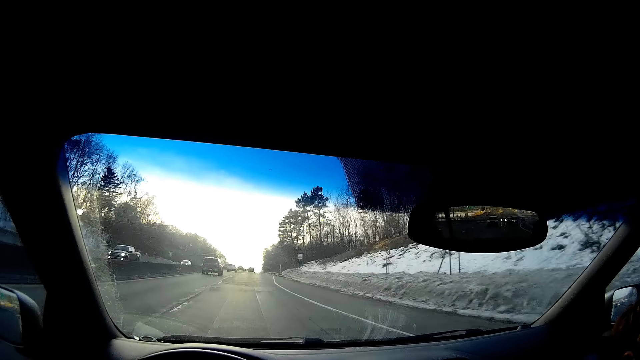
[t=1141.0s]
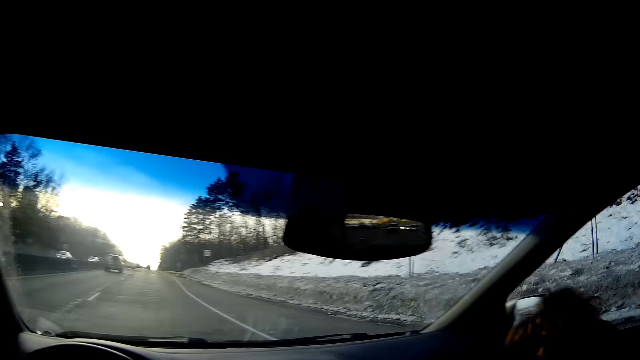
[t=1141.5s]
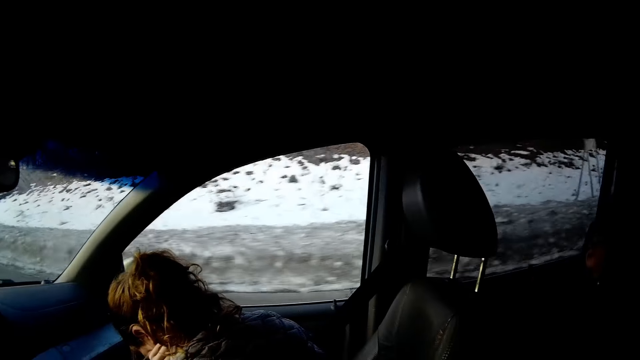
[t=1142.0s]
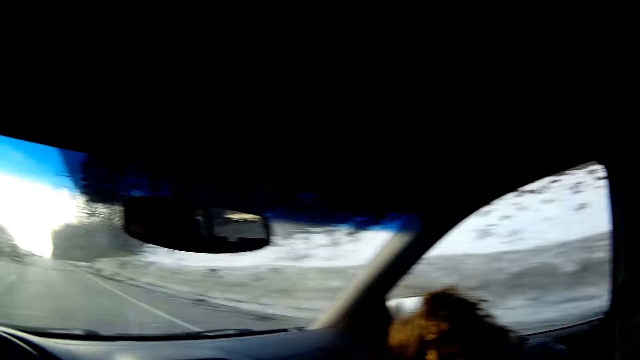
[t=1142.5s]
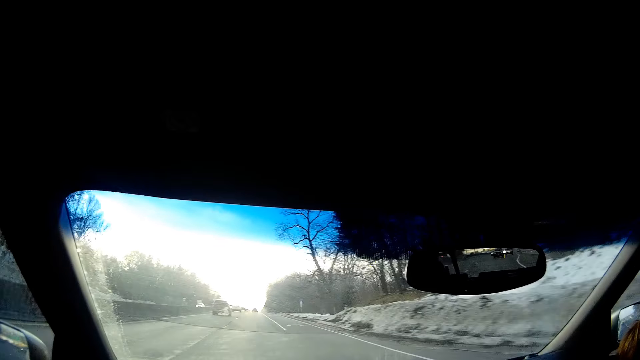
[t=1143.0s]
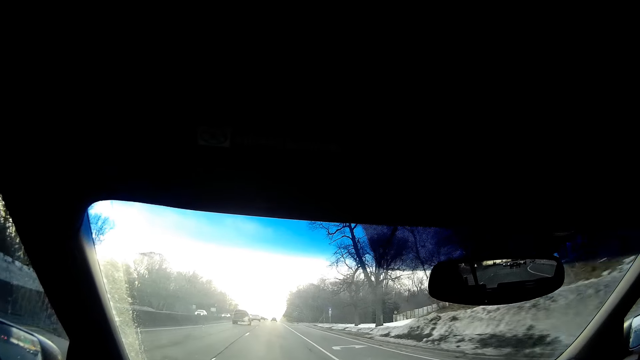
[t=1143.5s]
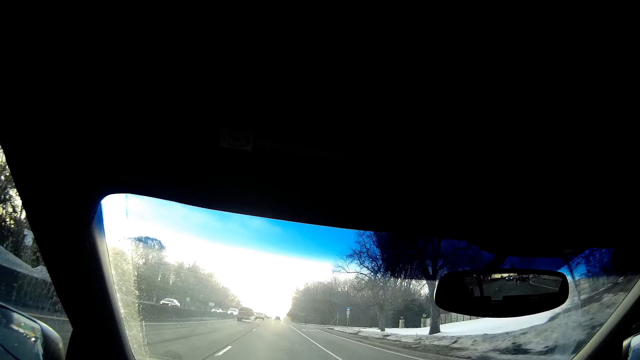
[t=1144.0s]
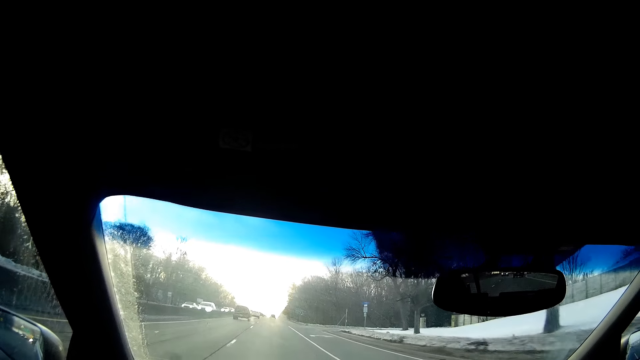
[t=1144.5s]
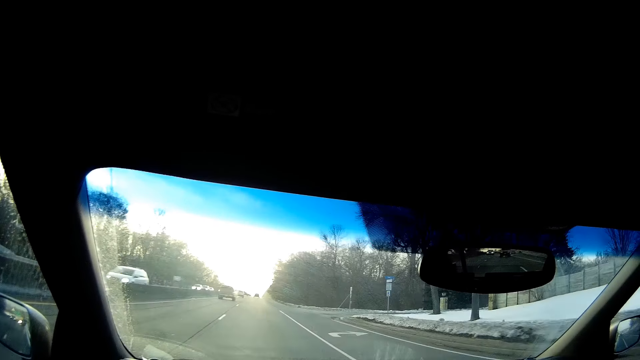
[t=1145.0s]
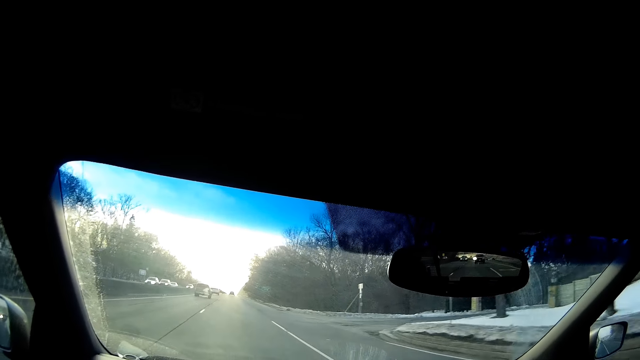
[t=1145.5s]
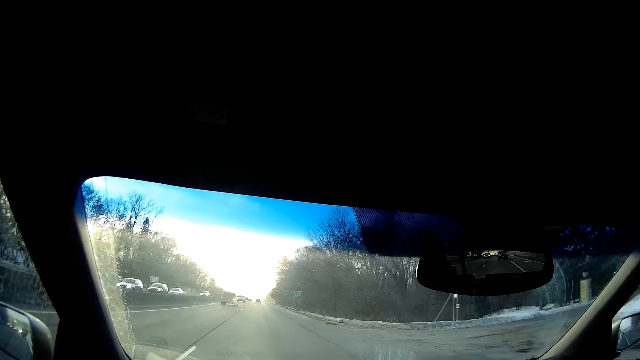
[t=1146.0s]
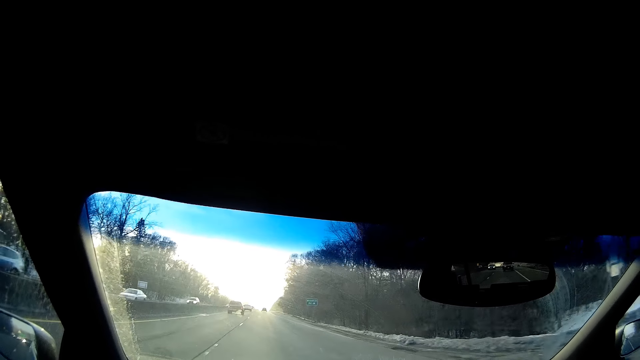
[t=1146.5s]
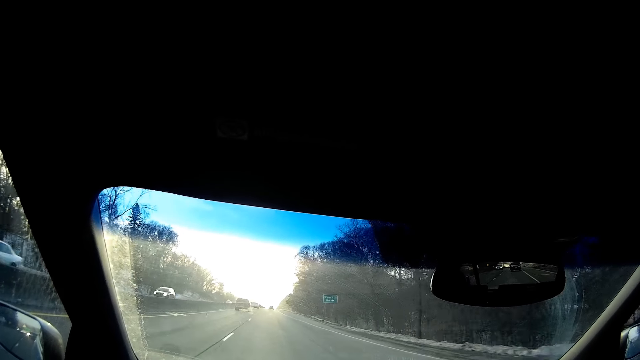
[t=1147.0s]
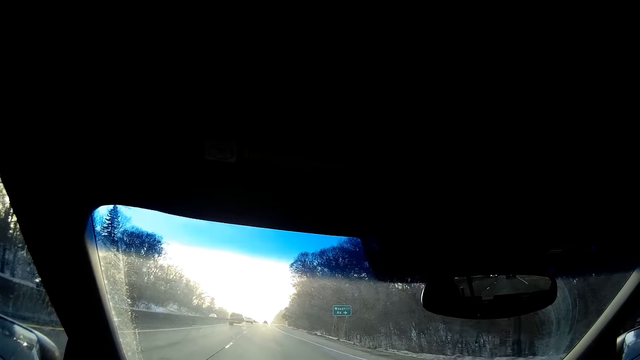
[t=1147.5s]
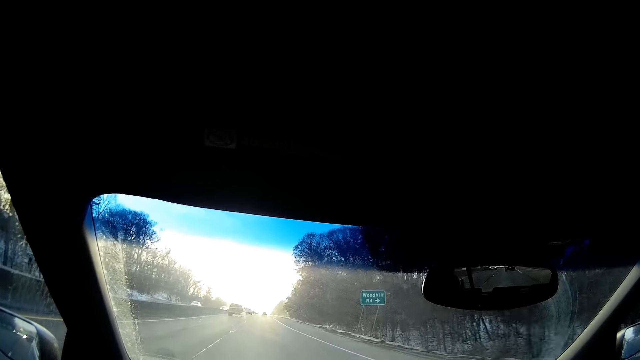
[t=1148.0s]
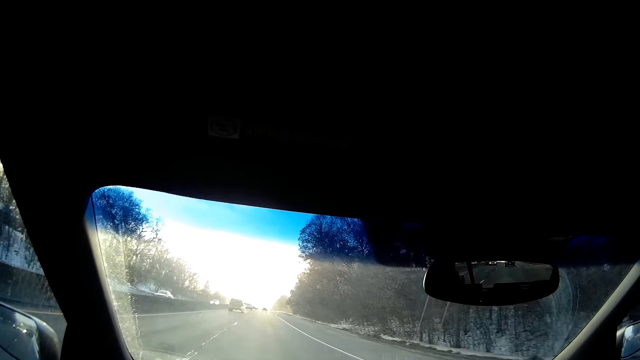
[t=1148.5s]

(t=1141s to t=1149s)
The camera wearer looks at the right side of the road. They look at the front.

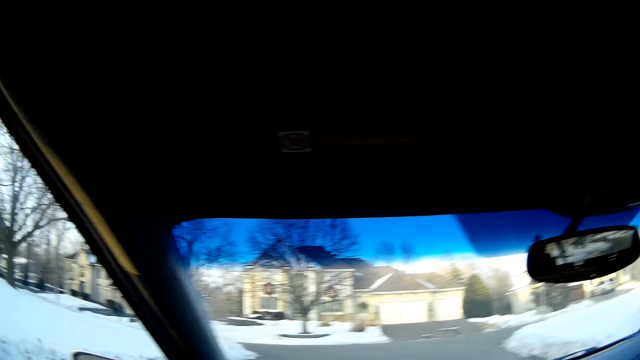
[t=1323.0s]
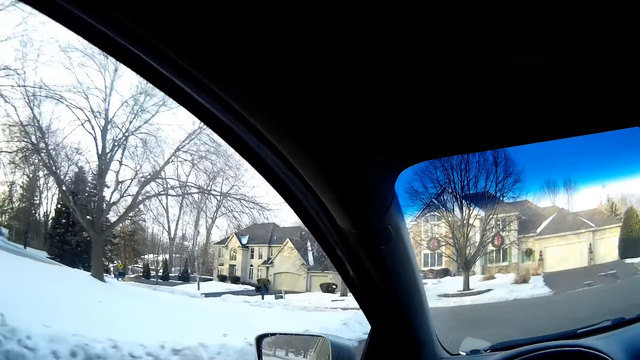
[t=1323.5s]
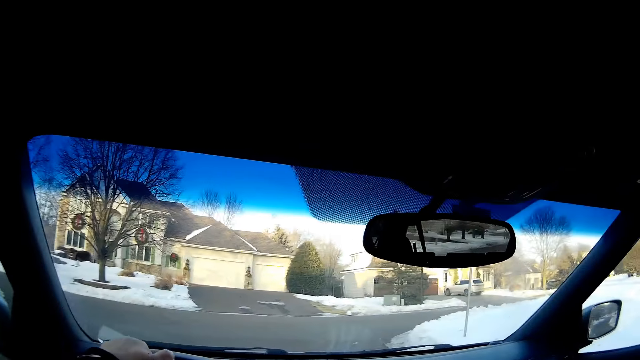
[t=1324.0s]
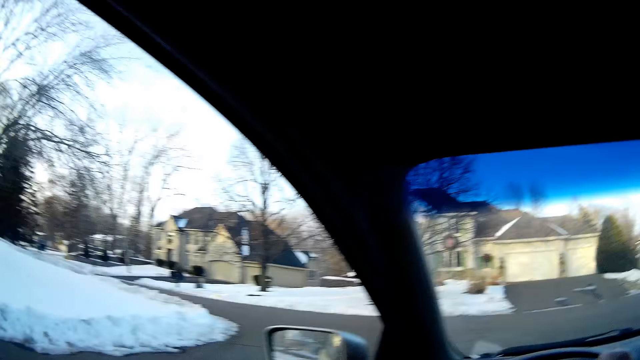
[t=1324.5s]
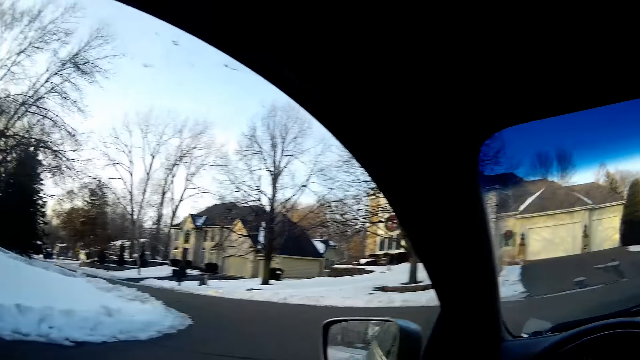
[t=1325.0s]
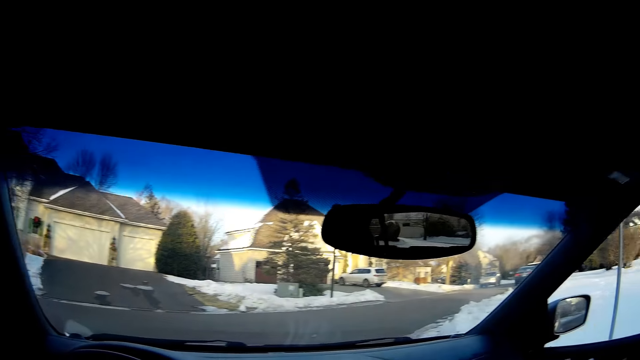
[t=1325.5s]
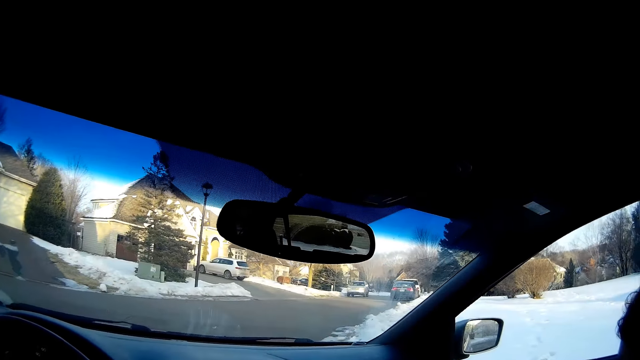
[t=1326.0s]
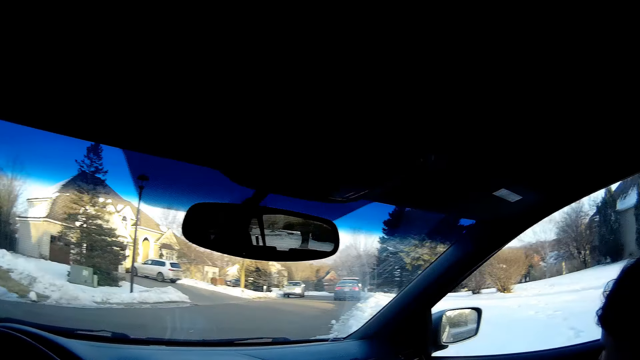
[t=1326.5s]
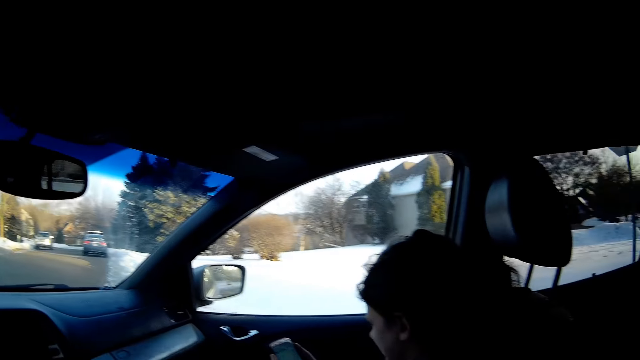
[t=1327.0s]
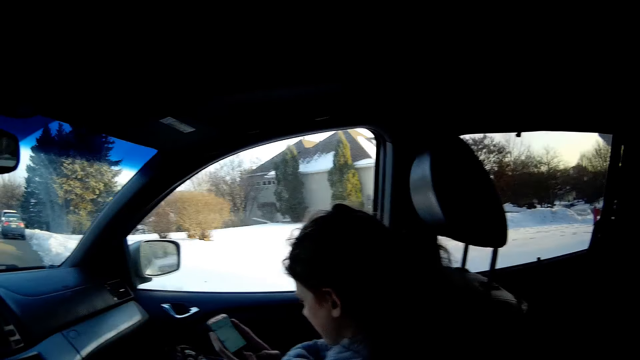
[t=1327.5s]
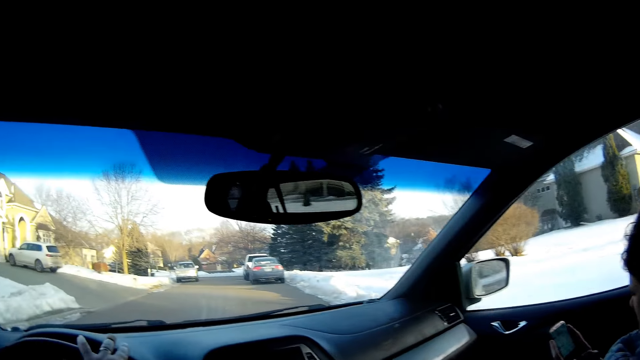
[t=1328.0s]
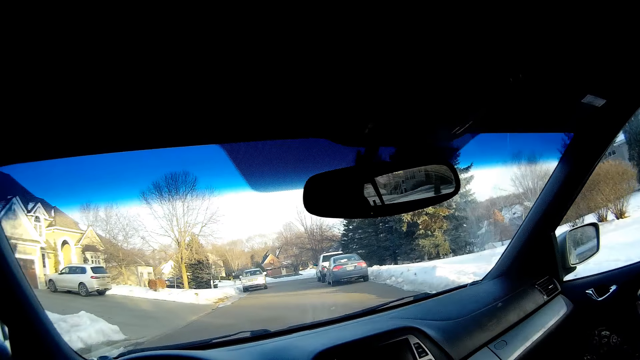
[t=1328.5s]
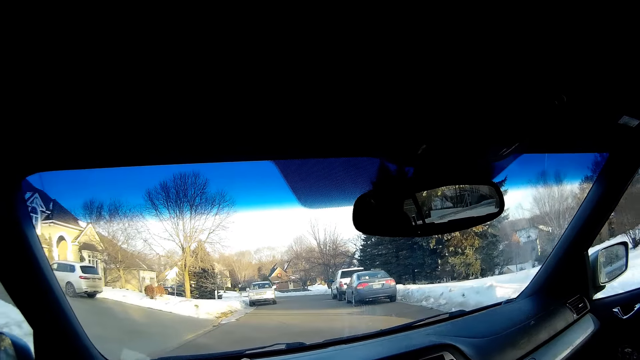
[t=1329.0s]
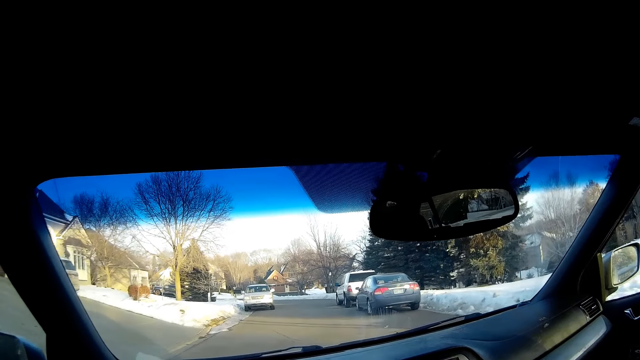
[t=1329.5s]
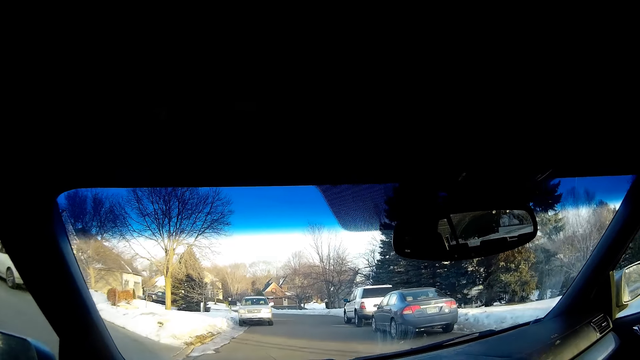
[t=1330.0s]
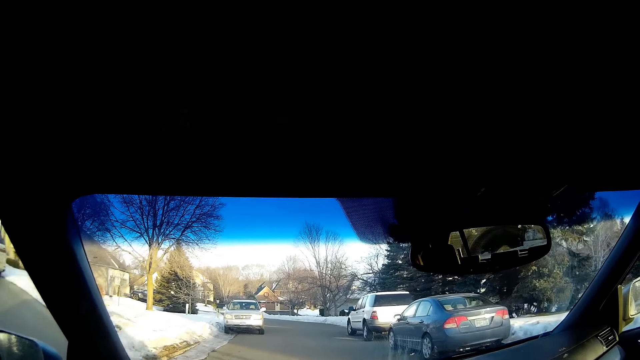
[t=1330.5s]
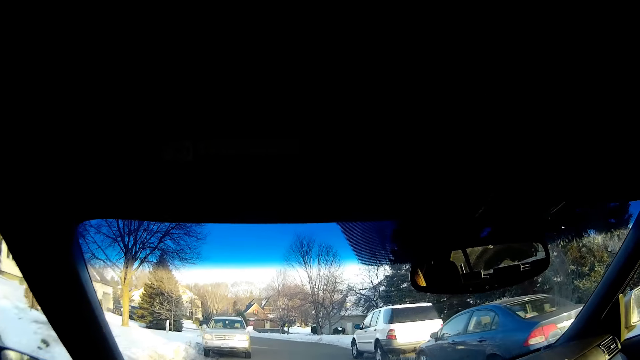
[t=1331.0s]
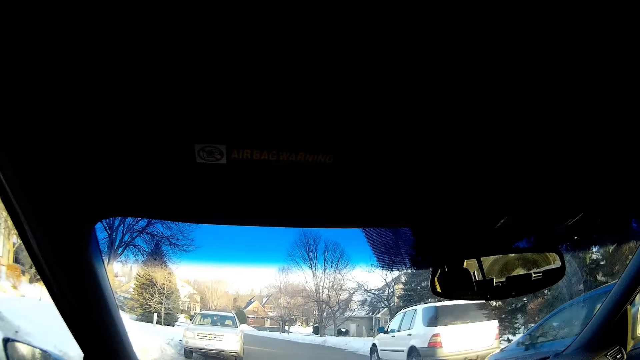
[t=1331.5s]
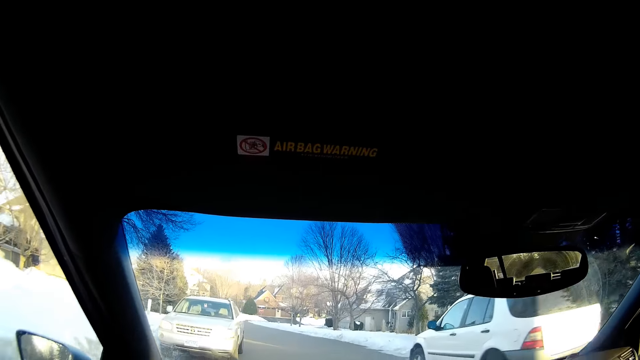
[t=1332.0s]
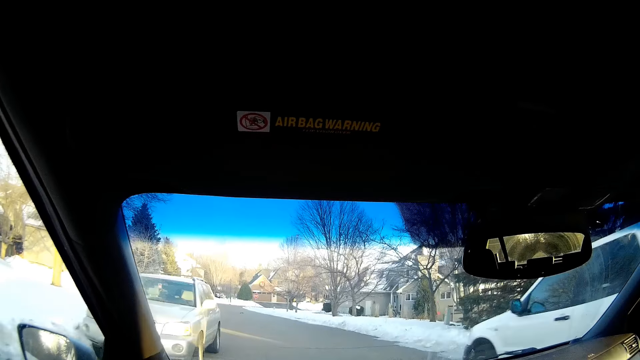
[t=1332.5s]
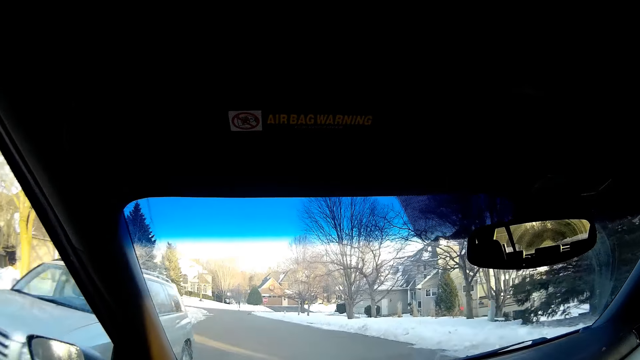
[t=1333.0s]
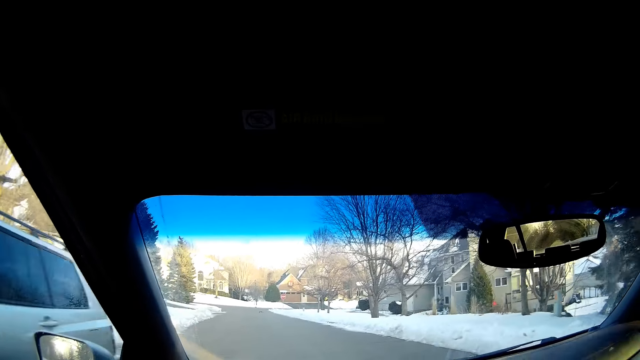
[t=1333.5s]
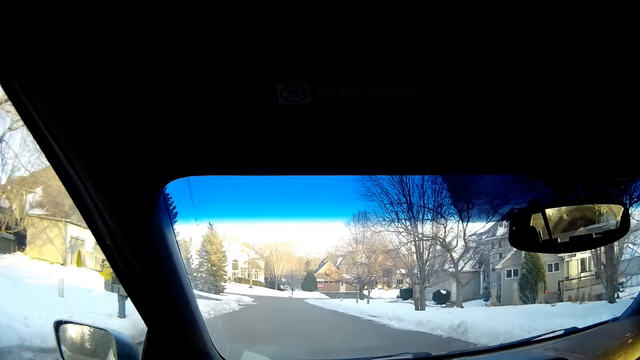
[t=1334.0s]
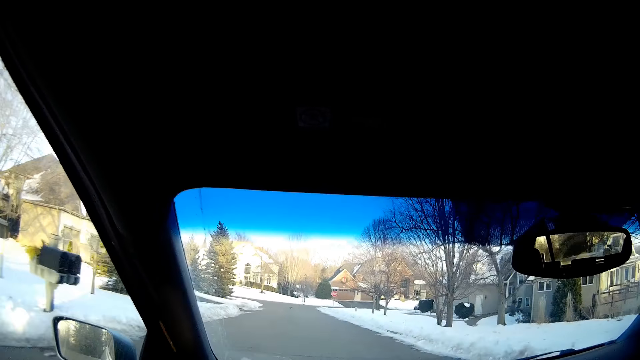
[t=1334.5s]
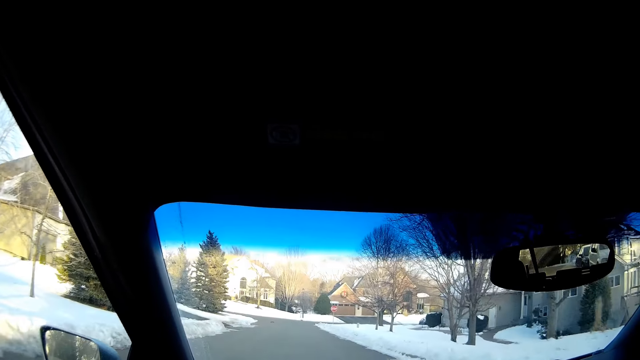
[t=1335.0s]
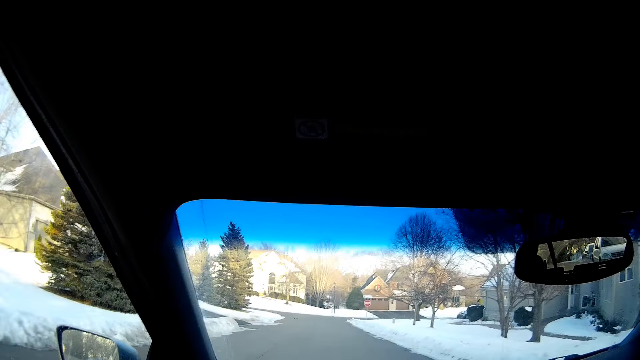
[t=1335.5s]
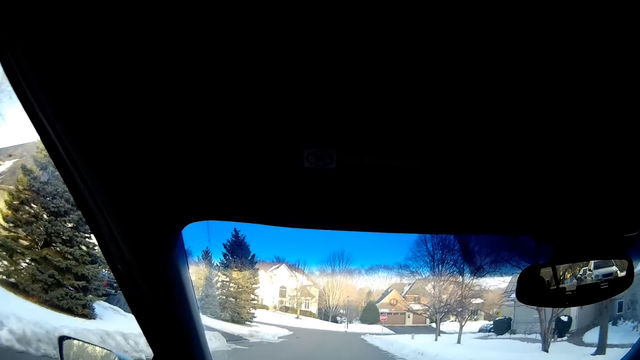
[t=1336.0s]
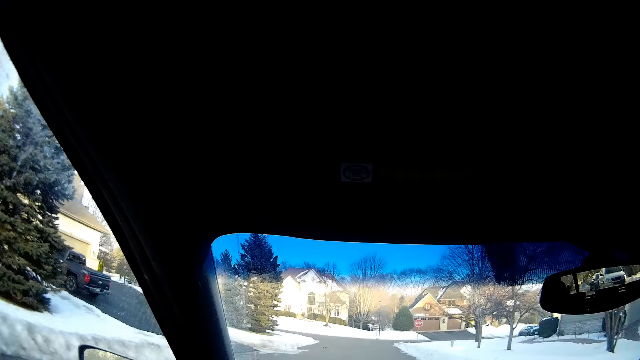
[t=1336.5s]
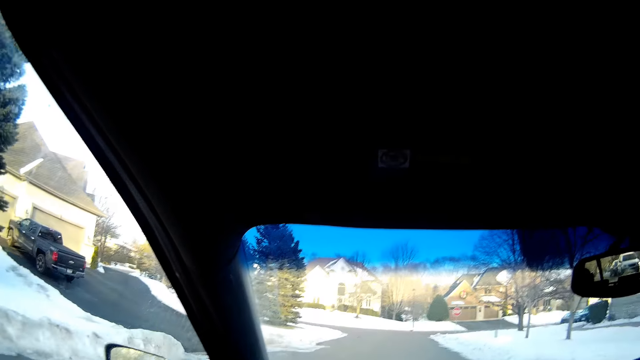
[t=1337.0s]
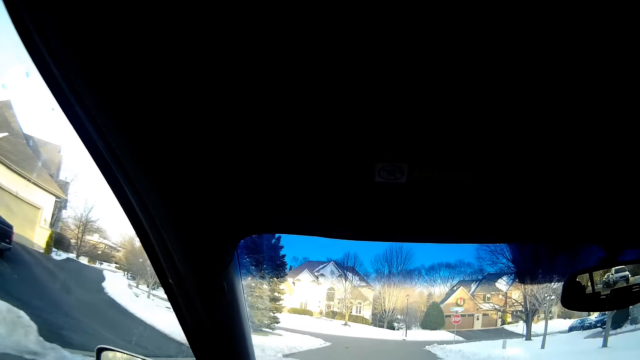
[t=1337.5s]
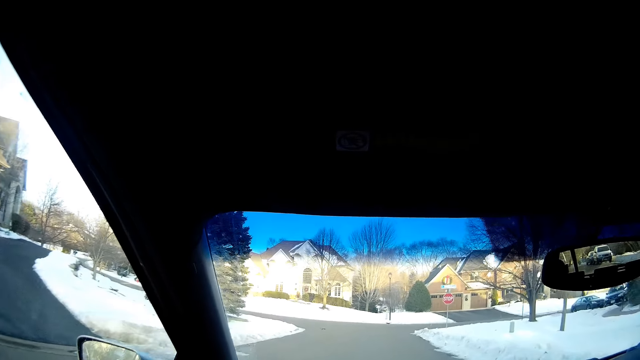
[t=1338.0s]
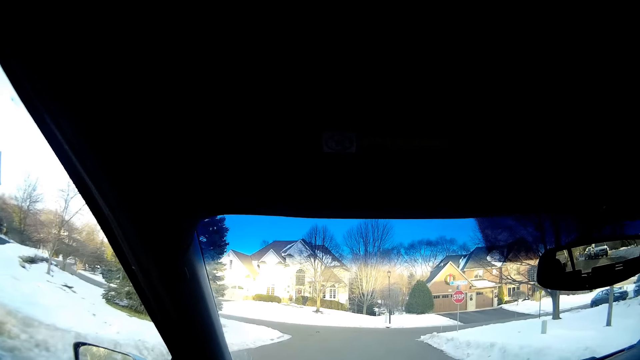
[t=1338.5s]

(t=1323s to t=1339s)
The camera wearer looks at the left side of the road. They look in front. They look at the right side of the road. They look in front.
